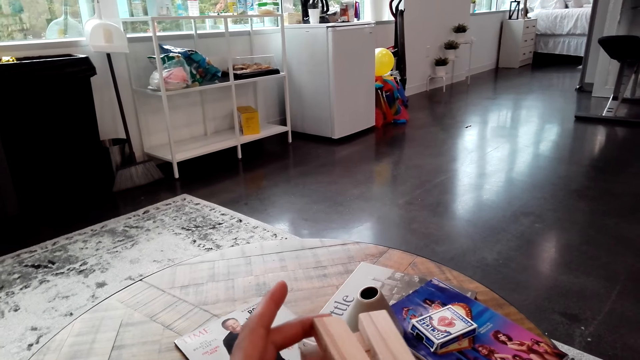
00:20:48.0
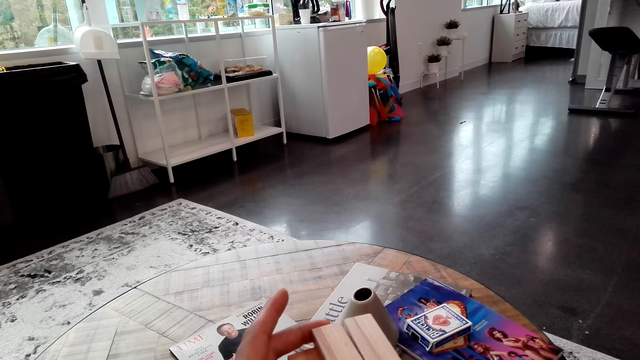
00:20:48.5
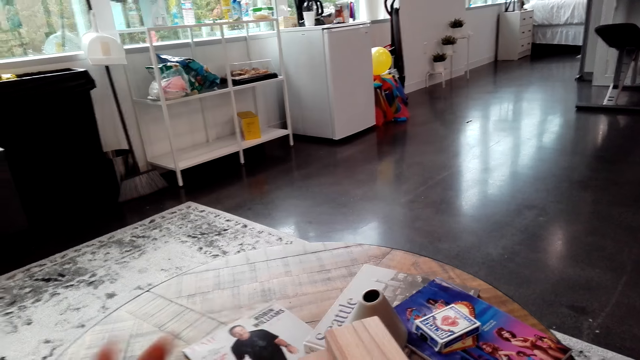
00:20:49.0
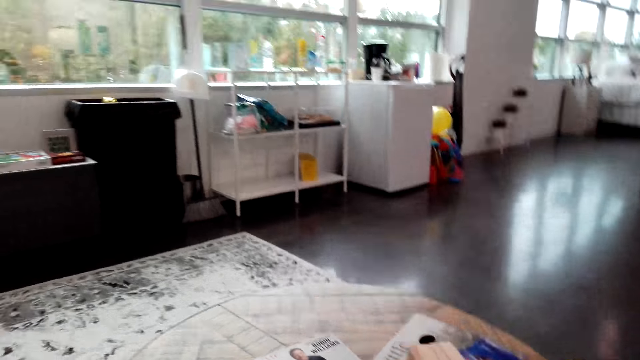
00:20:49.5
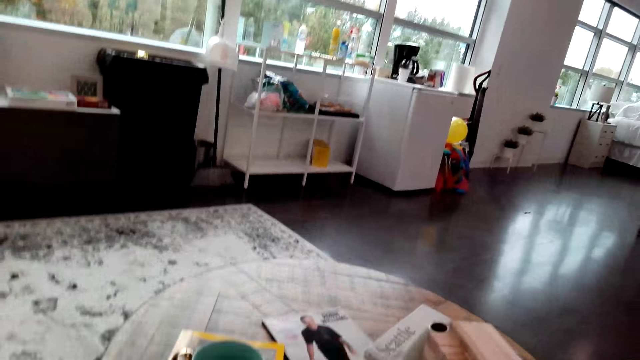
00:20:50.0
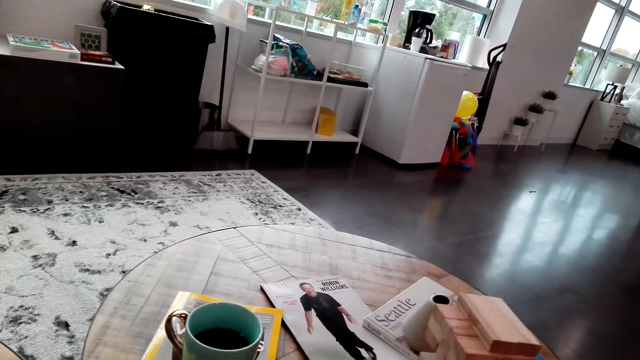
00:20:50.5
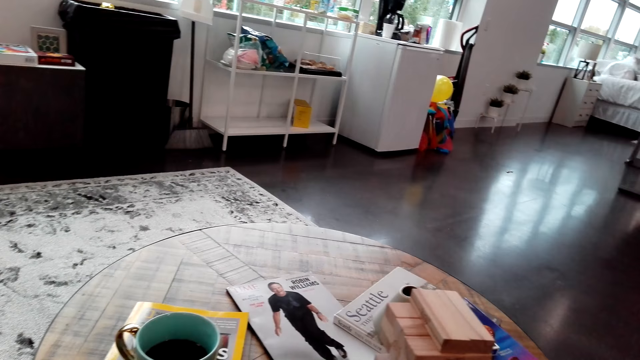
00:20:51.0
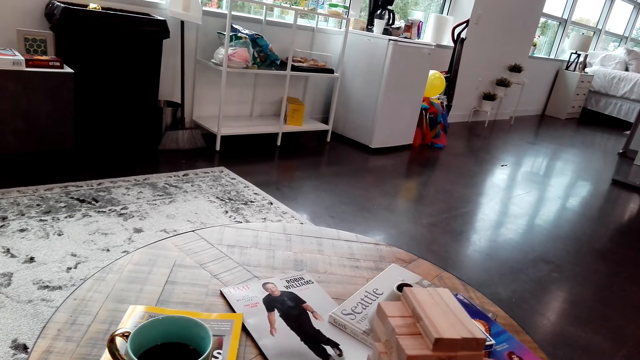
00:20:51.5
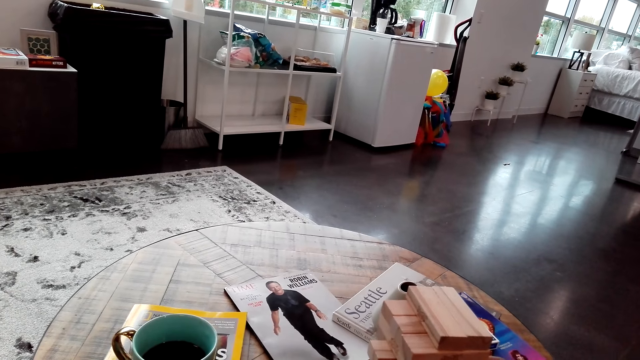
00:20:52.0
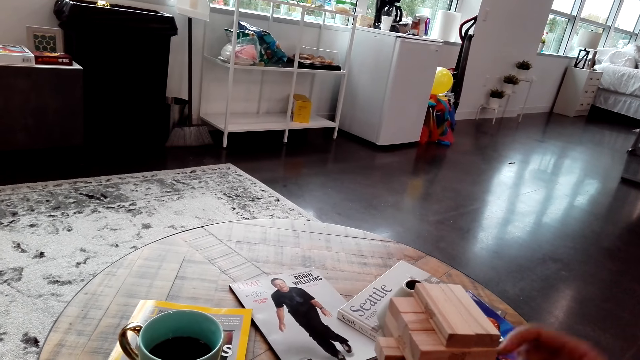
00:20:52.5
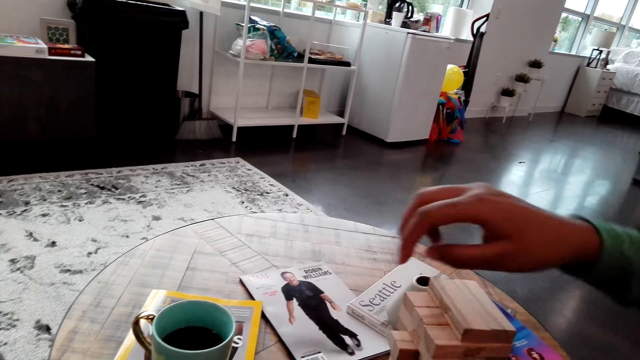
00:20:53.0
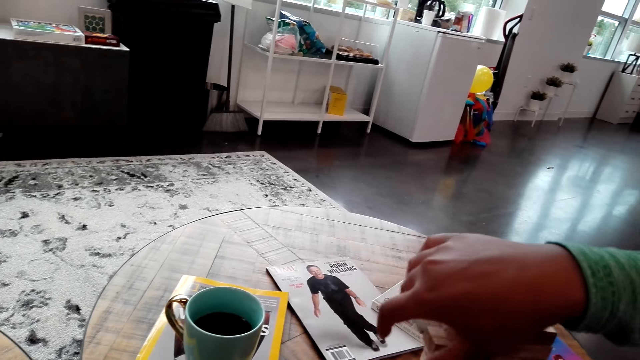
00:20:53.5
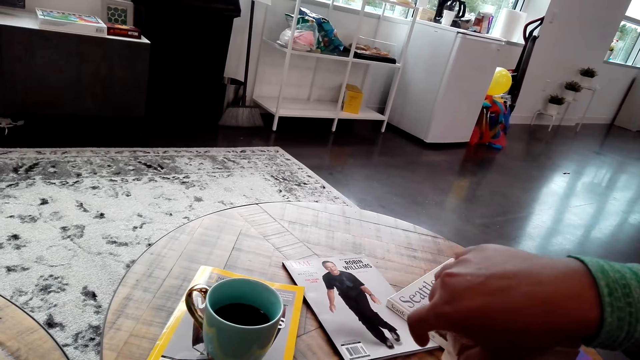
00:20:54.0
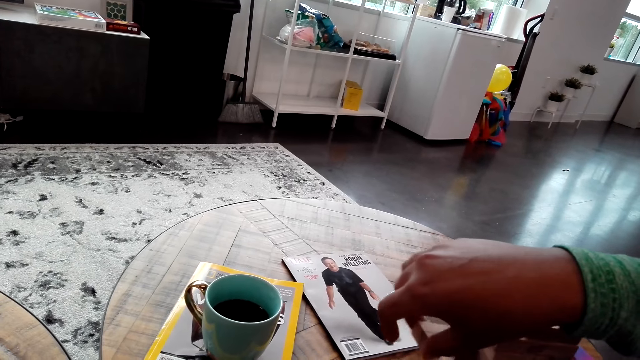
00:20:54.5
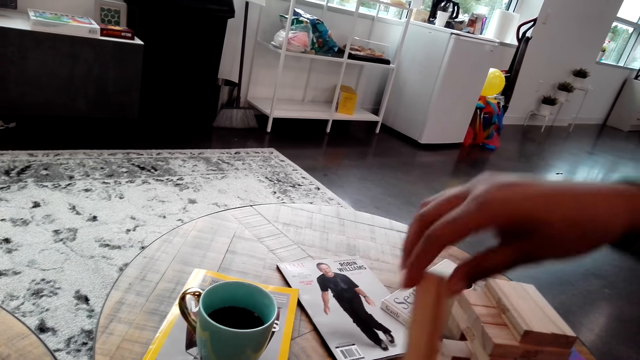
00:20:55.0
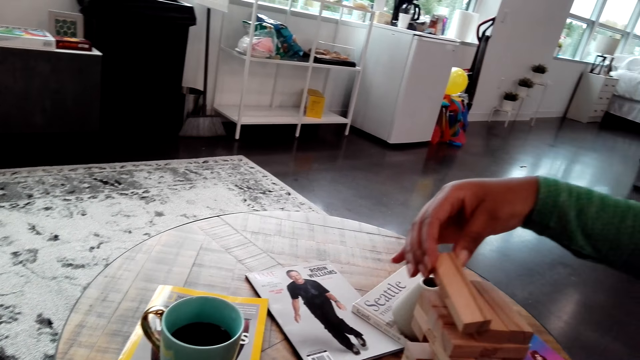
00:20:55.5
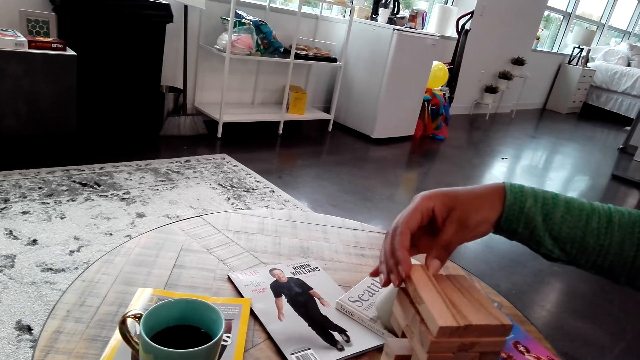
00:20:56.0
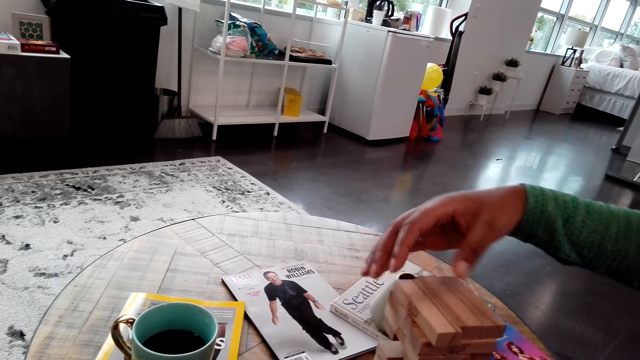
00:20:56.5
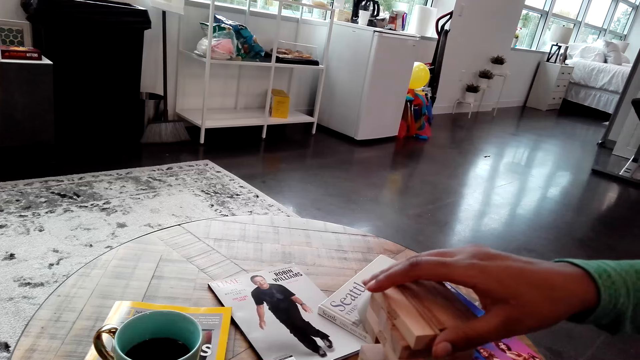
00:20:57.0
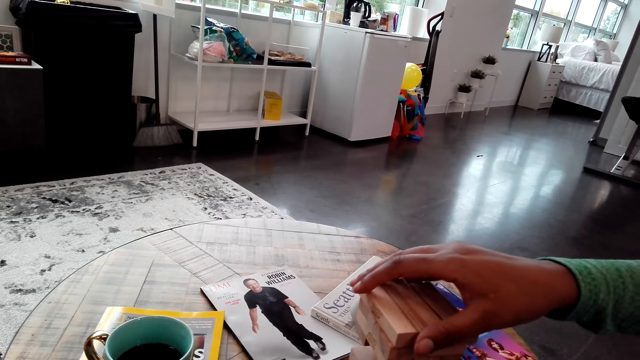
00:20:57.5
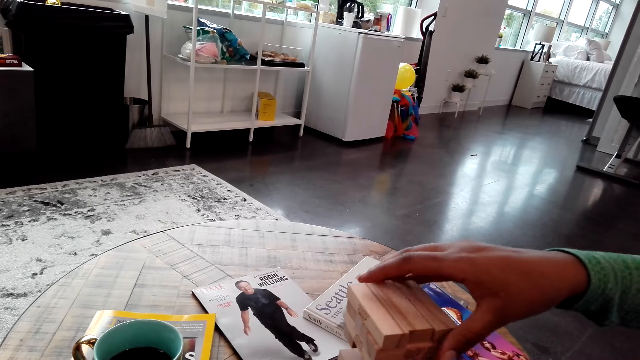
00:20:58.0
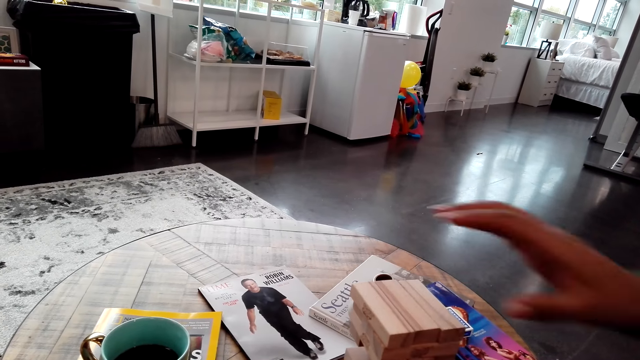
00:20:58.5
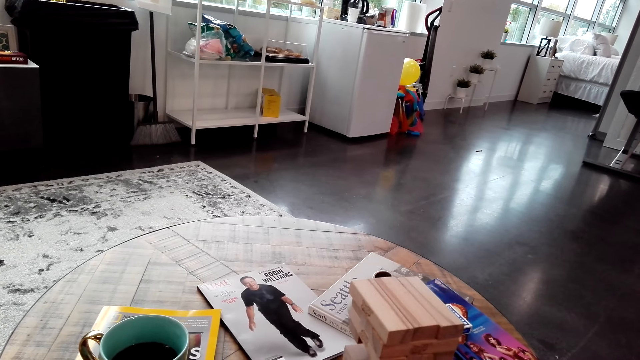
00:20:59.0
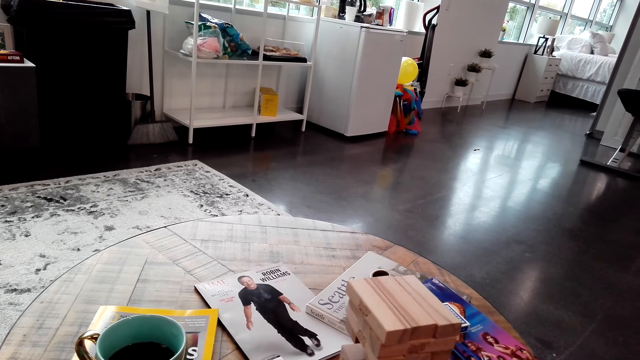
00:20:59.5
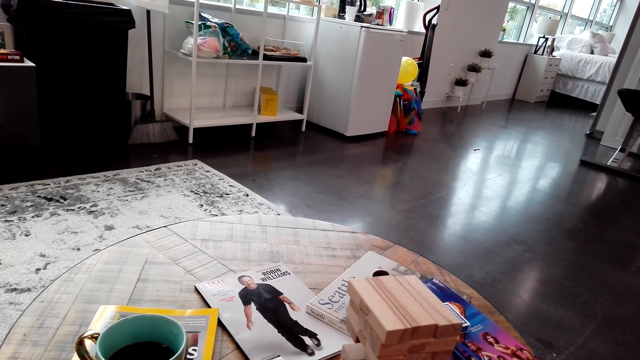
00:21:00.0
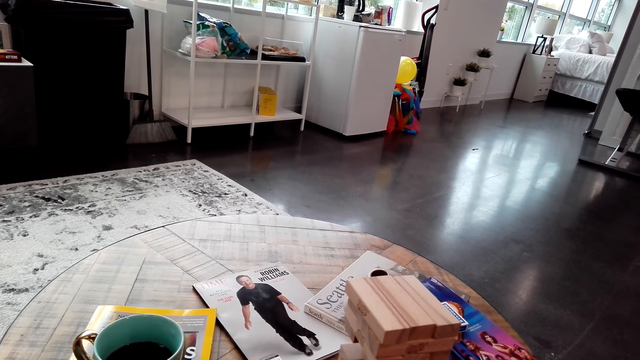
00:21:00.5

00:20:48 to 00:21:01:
The camera wearer puts a piece of jenga on the jenga tower. A woman pushes a piece of jenga on the jenga tower, pulls a piece of jenga on the jenga tower, places a jenga piece on top of the jenga structure and adjusts the jenga structure.

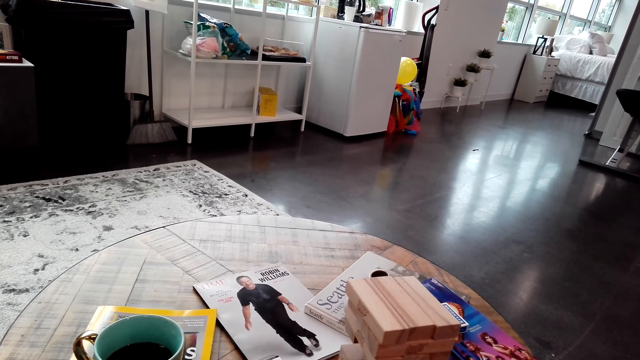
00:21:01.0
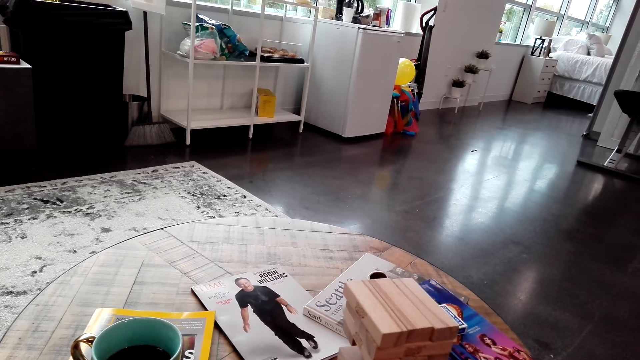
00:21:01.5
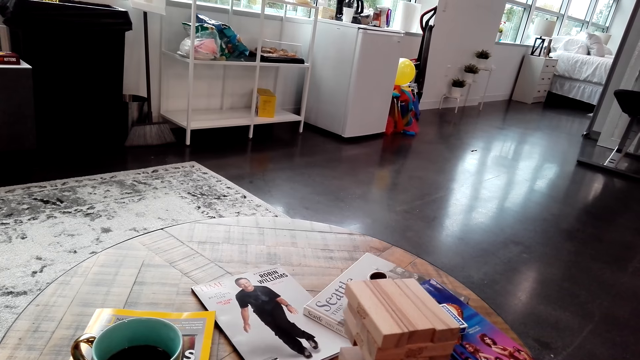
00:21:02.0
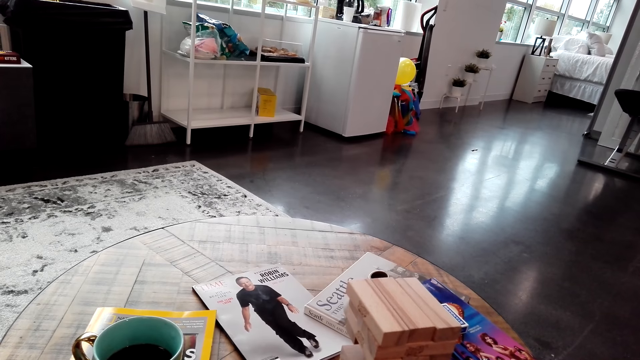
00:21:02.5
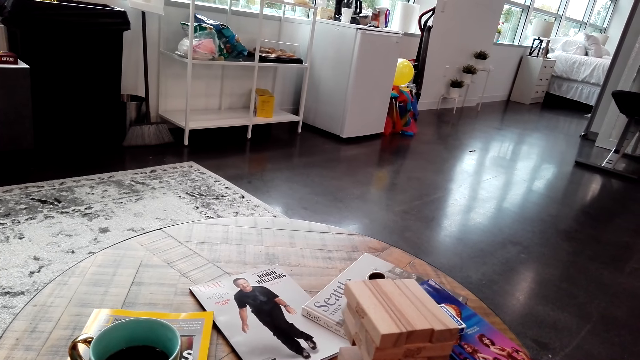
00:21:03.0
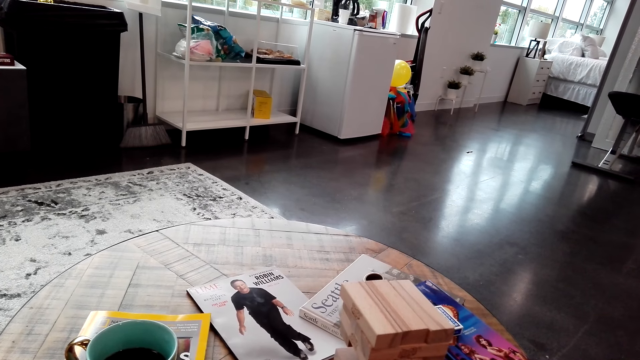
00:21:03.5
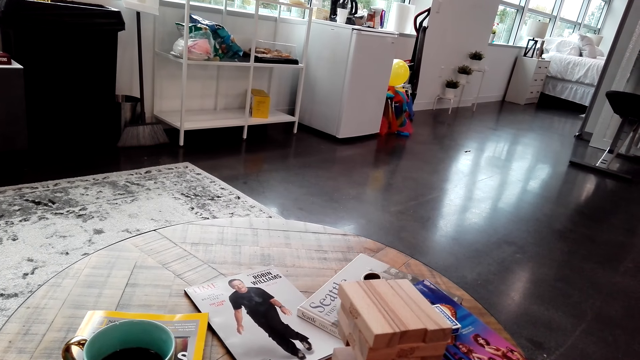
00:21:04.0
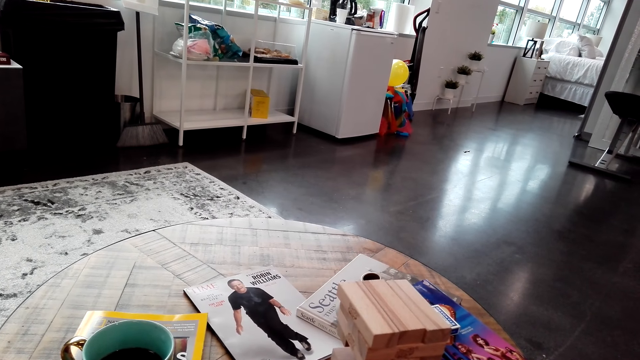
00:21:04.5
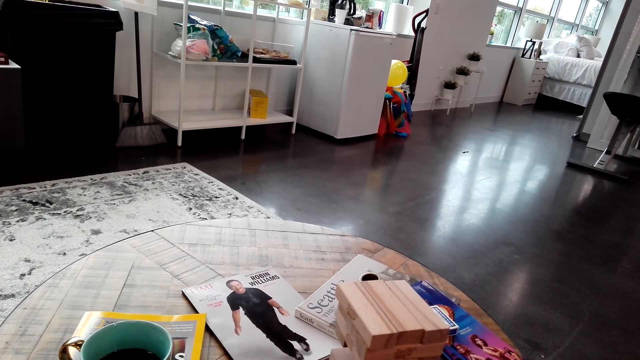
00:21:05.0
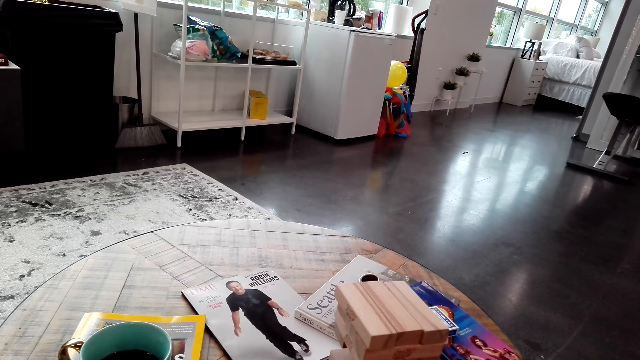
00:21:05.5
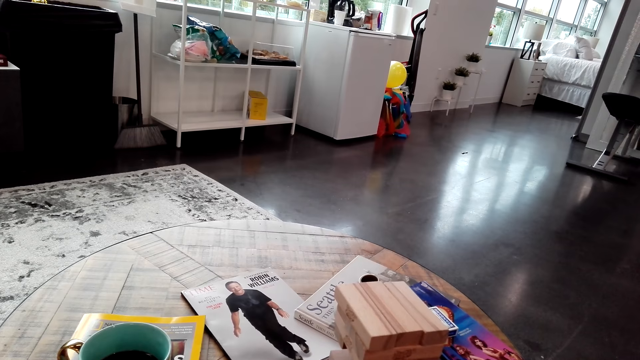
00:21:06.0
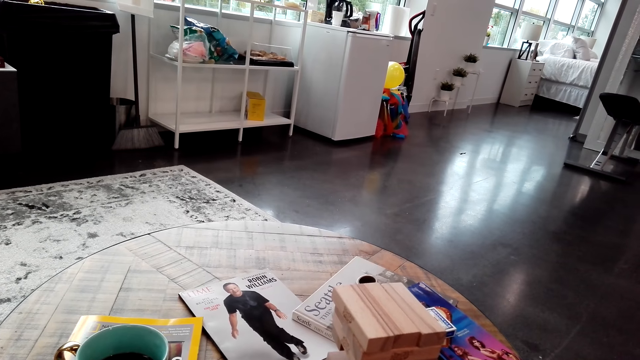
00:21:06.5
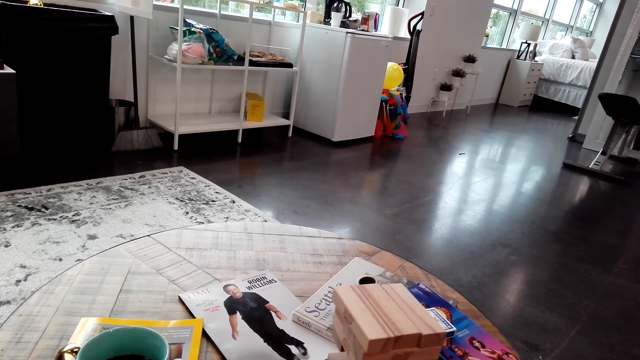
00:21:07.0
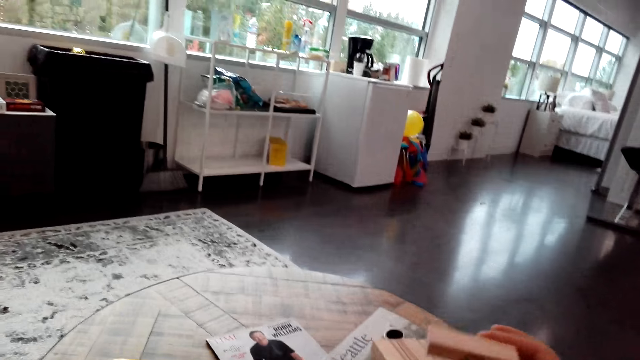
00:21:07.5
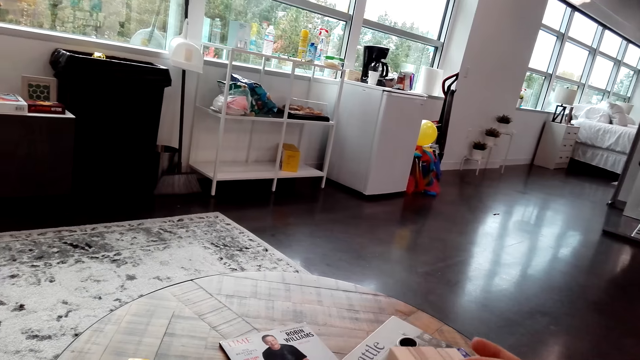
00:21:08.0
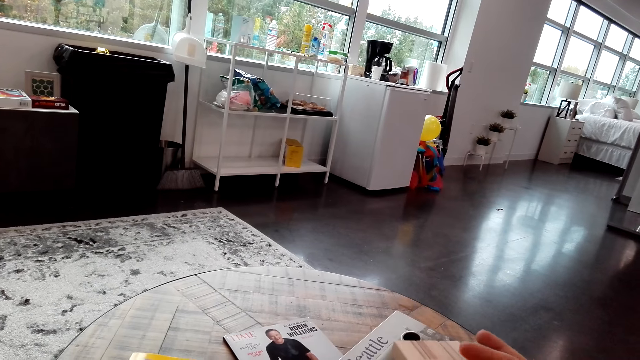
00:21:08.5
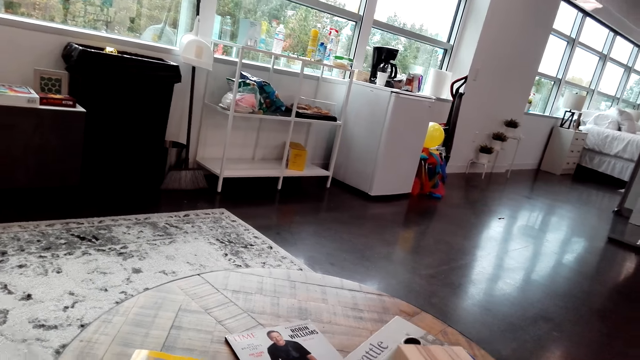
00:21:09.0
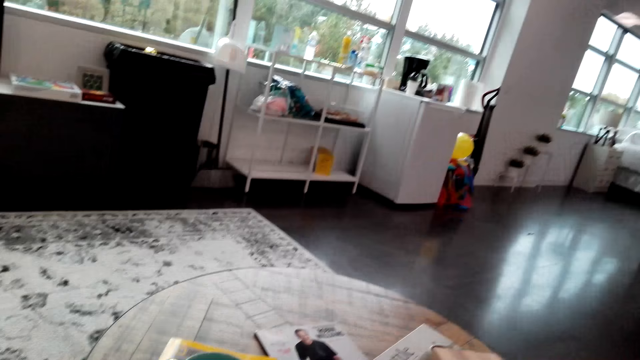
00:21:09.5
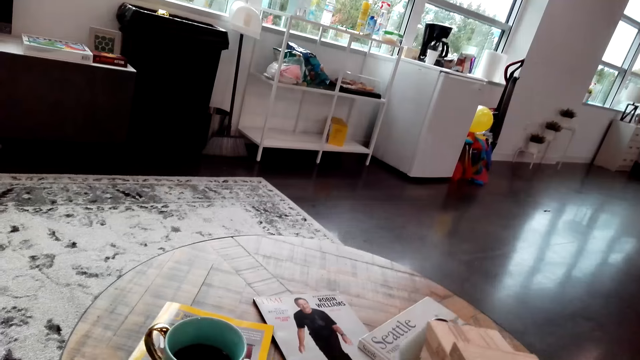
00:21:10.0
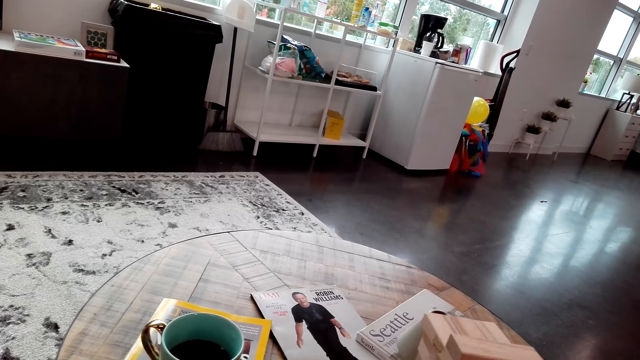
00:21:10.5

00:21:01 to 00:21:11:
The camera wearer puts a piece of jenga on the jenga tower.
